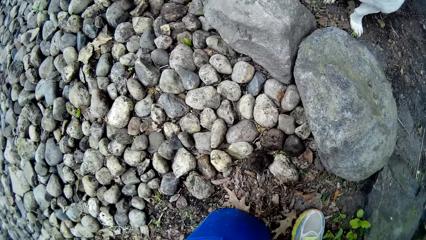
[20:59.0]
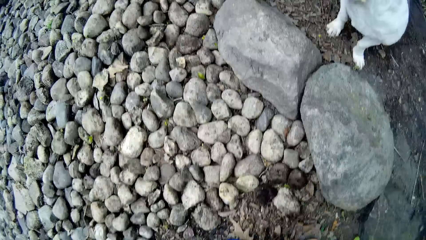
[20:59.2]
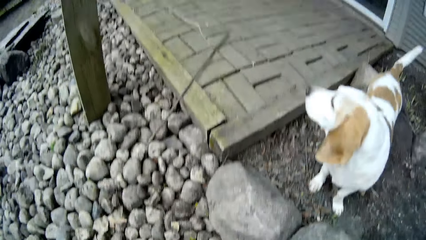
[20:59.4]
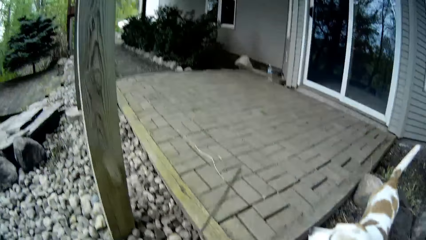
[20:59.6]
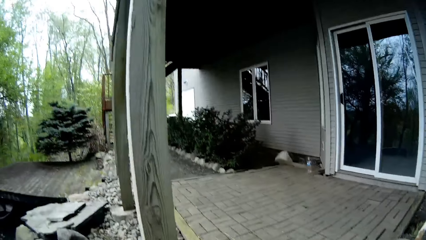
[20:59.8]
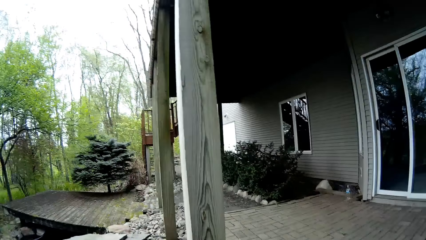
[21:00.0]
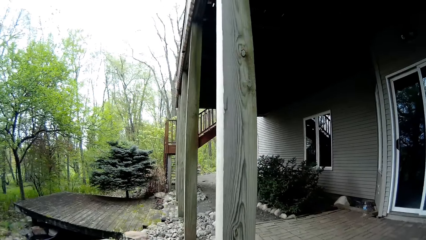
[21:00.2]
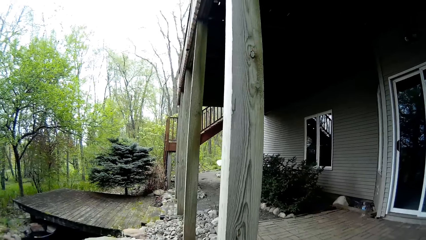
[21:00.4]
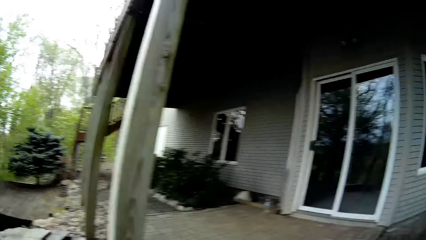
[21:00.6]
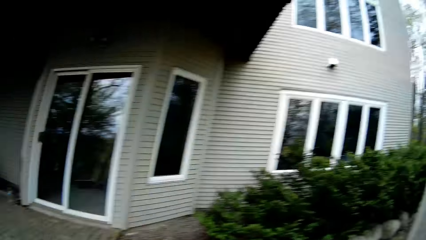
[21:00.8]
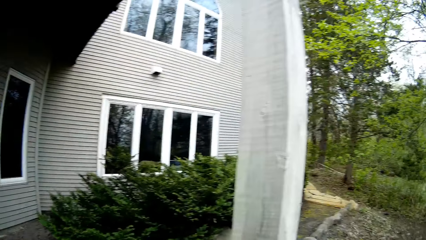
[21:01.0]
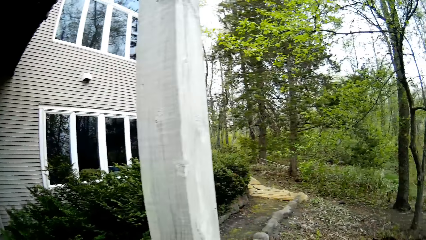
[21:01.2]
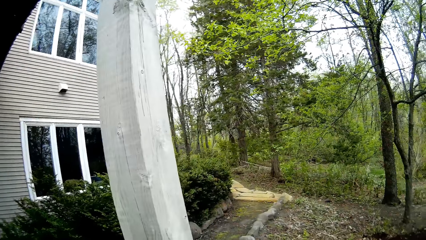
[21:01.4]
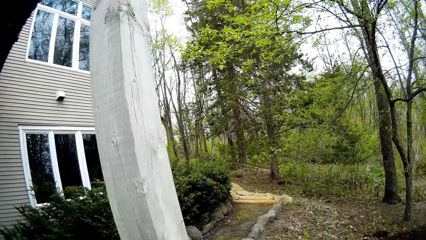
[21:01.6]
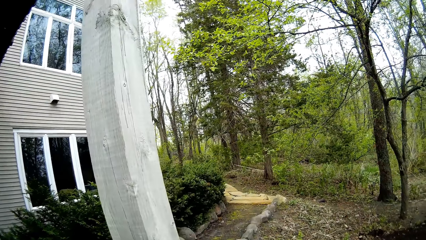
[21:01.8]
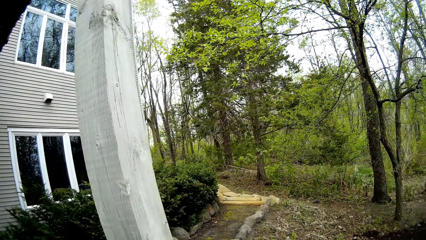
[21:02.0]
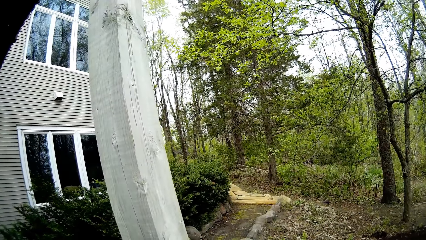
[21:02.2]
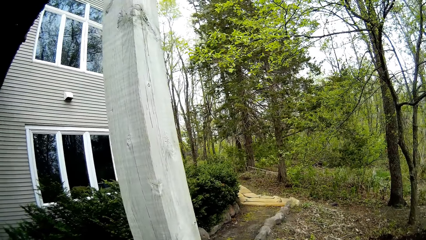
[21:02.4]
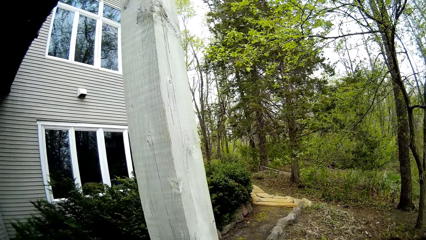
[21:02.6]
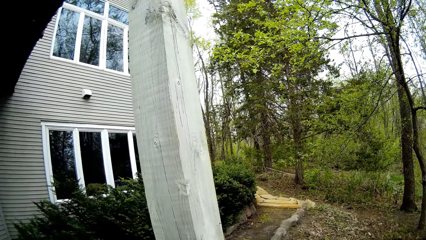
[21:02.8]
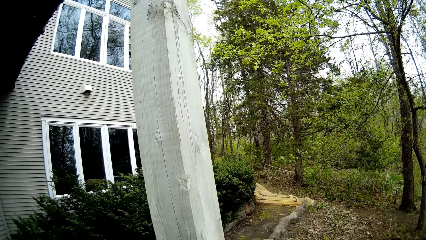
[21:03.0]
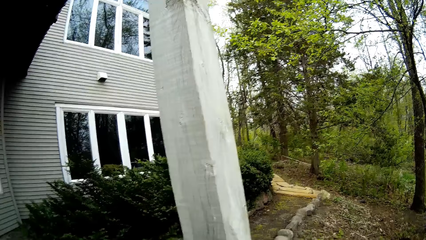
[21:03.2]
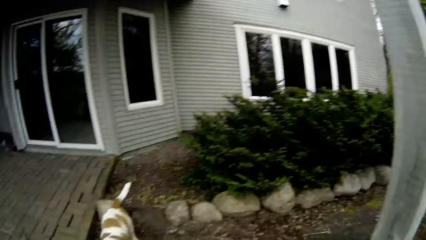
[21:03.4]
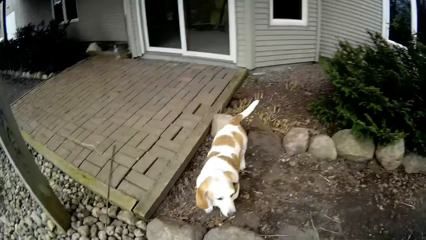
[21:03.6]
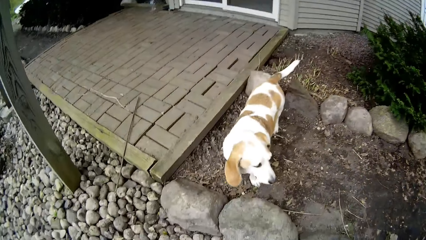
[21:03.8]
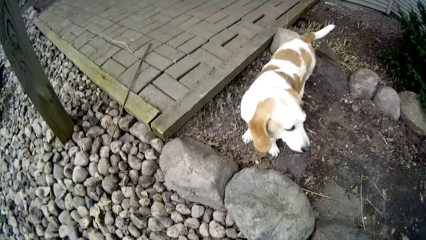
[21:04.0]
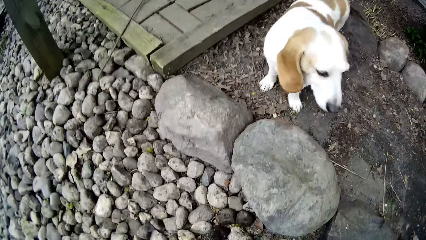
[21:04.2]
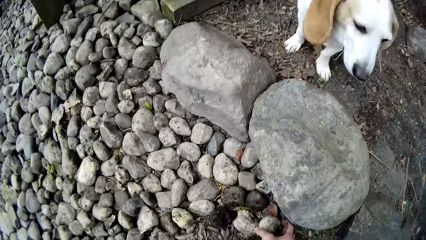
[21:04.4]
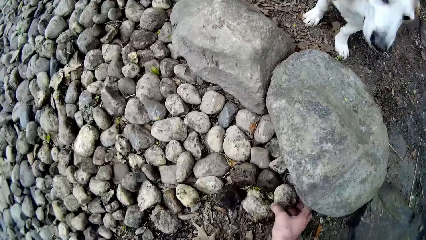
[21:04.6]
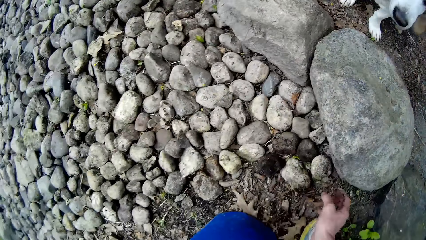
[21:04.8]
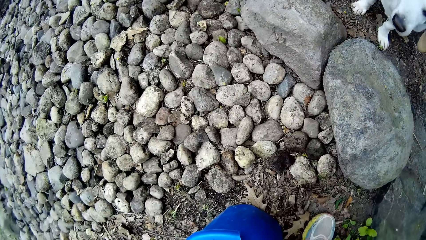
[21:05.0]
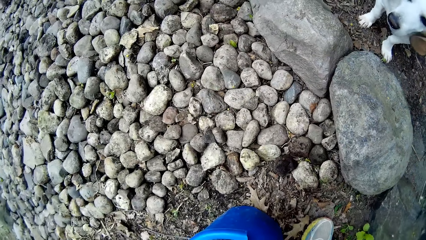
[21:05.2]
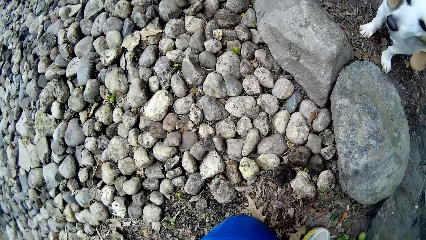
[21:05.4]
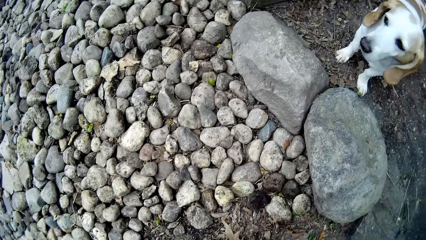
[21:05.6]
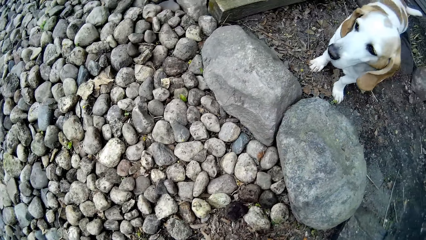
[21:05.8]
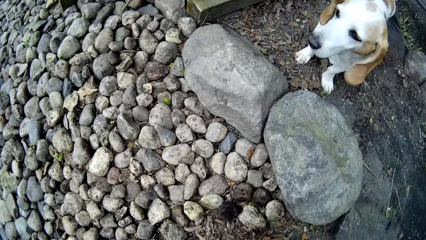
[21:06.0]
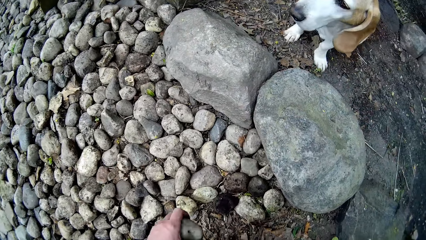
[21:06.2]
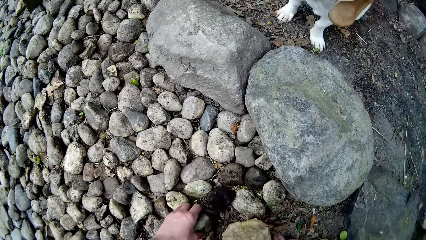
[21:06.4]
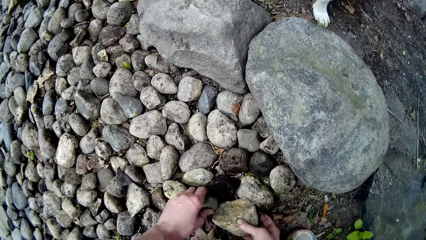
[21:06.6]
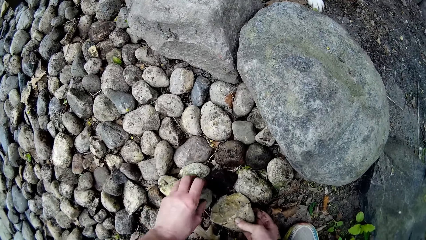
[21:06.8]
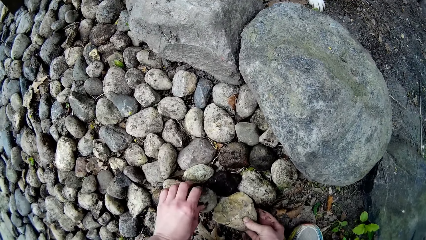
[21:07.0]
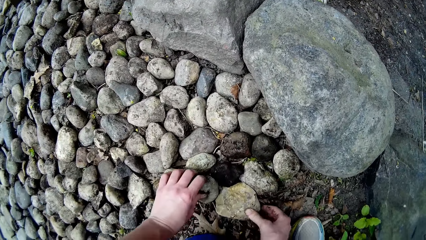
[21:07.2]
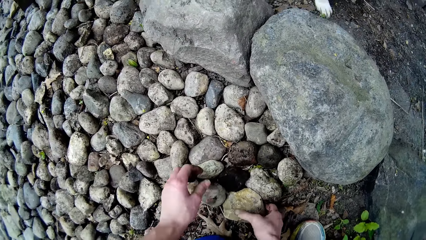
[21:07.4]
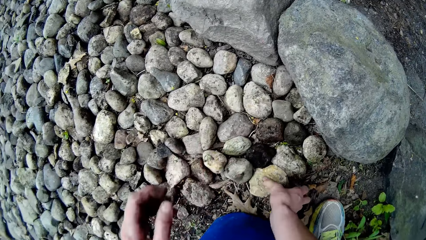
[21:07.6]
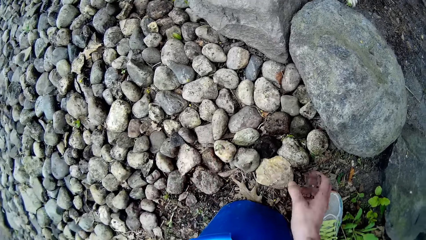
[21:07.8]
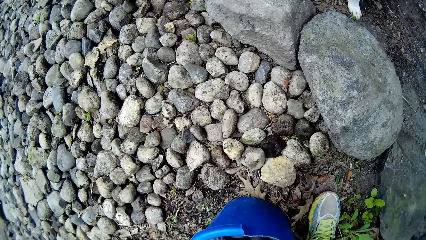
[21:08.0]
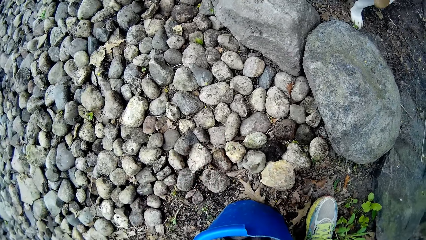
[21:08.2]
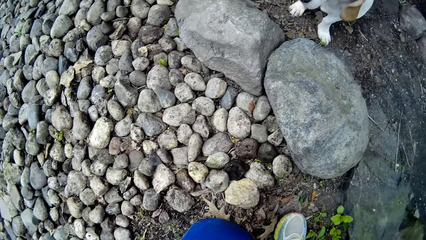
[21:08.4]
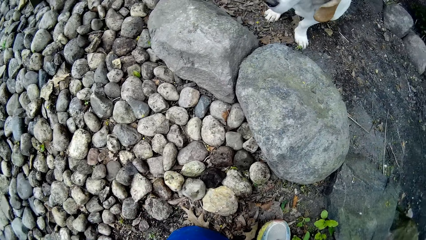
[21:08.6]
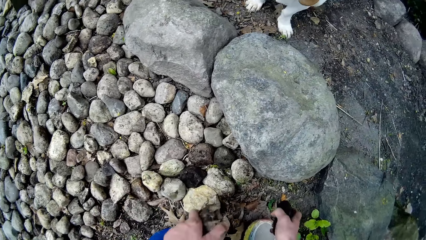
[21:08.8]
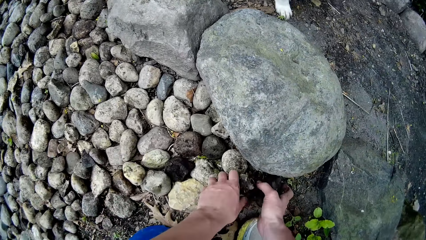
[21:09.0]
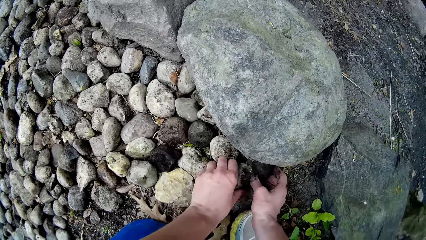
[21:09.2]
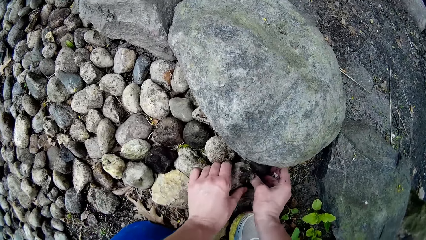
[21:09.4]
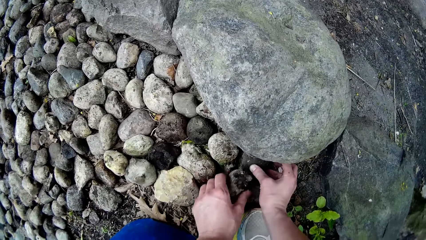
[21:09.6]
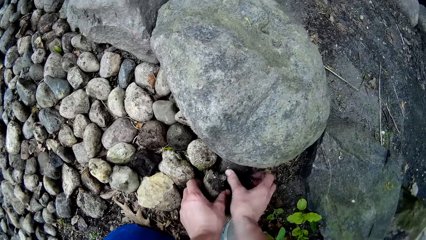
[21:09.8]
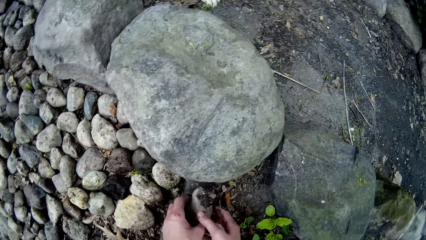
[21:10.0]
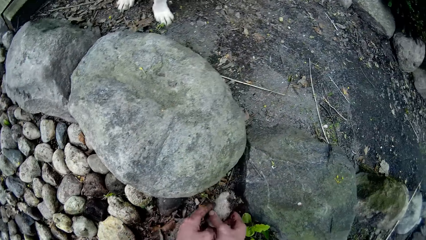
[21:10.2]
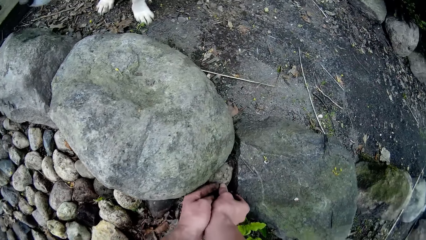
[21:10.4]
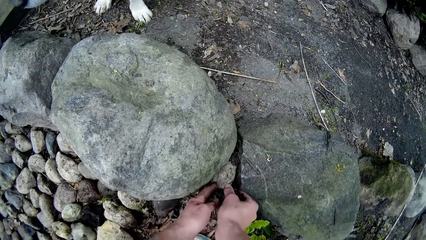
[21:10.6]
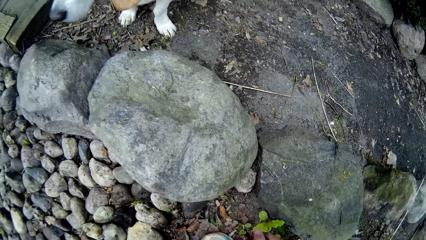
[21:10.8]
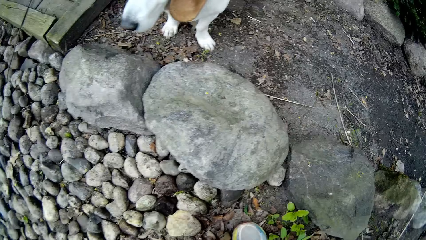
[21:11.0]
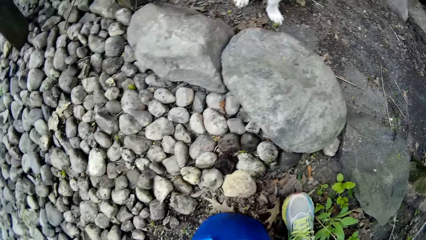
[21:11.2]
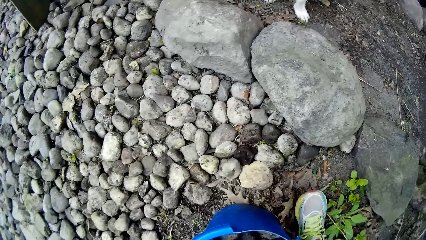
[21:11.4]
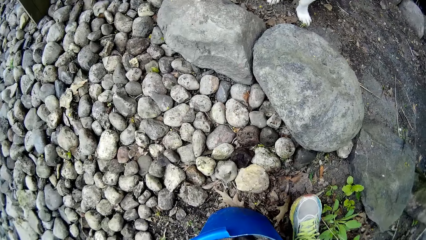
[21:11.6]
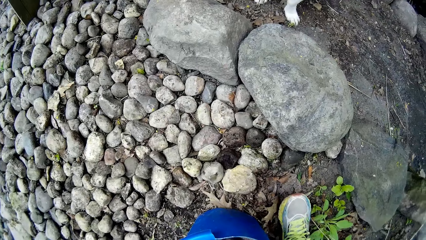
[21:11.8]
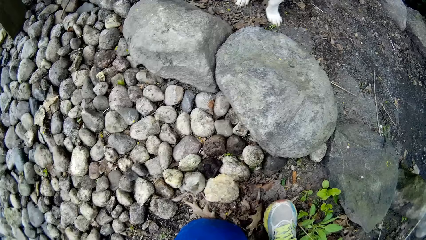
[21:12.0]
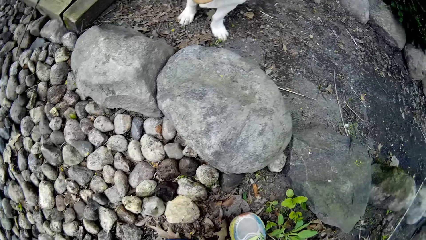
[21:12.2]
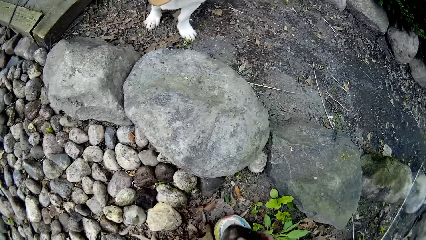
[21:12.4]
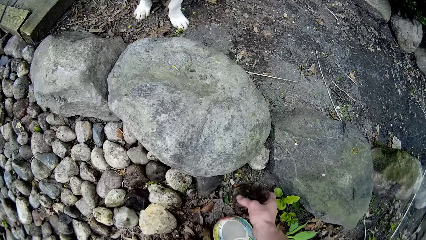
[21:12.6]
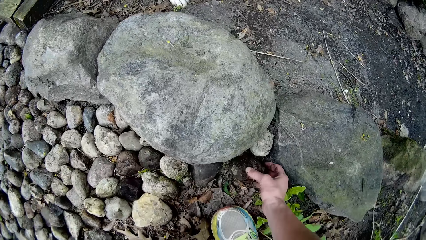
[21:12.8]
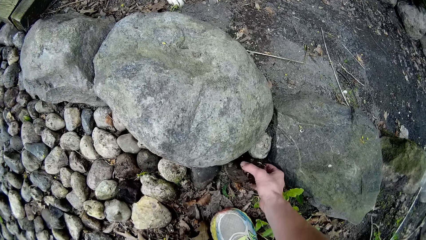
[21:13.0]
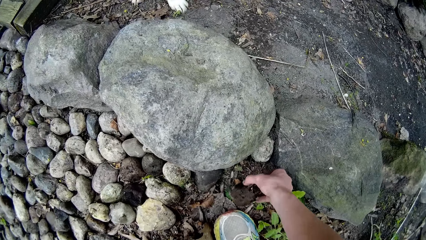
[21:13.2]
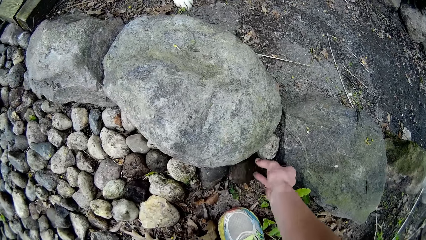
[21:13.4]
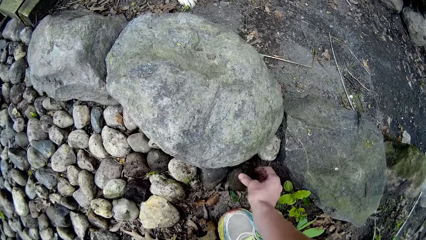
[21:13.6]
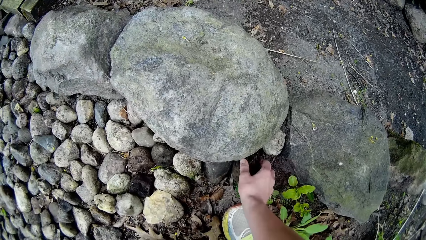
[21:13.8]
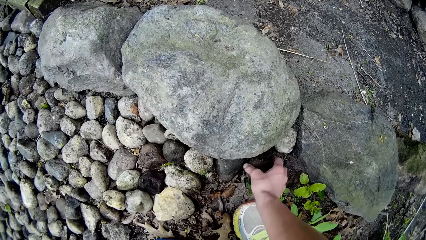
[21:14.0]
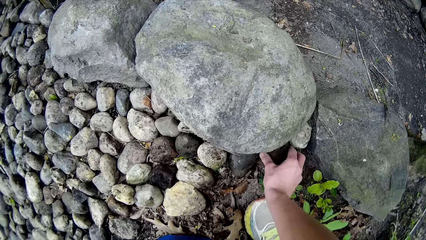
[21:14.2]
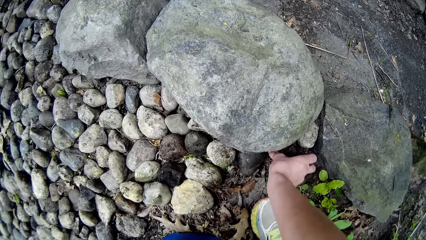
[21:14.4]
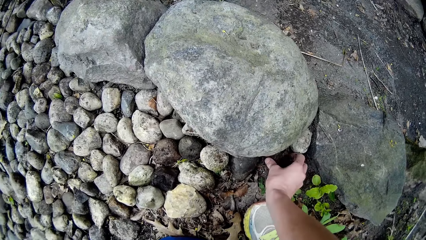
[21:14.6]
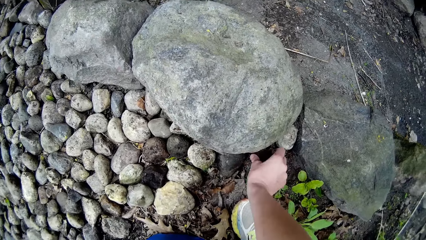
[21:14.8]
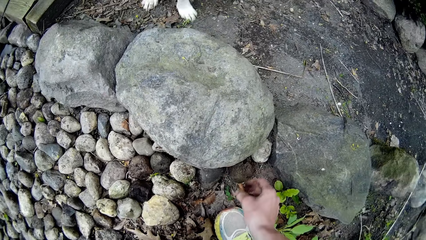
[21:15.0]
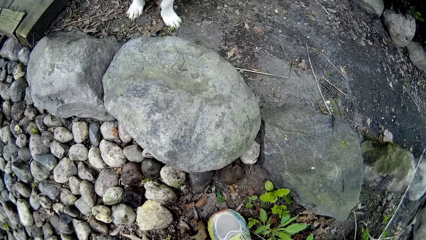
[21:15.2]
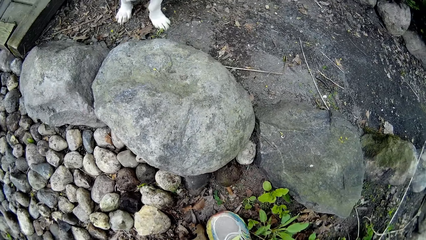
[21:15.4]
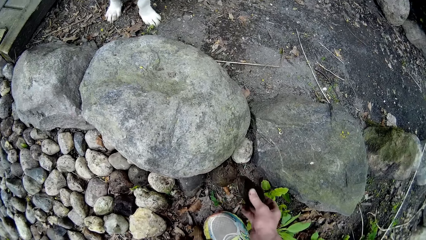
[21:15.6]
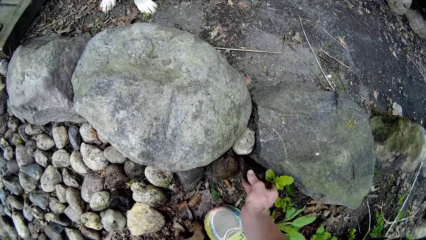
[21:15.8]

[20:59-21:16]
The camera wearer stands up. She looks around and turns around. She looks around. She looks around again. She bends. She places a stone on the ground in the compound with her right hand. She arranges stones on the floor in the compound with both hands. She arranges a stone in the compound repeatedly. She moves. She arranges stones on the ground in the compound with her right hand. She arranges a stone in the compound.
